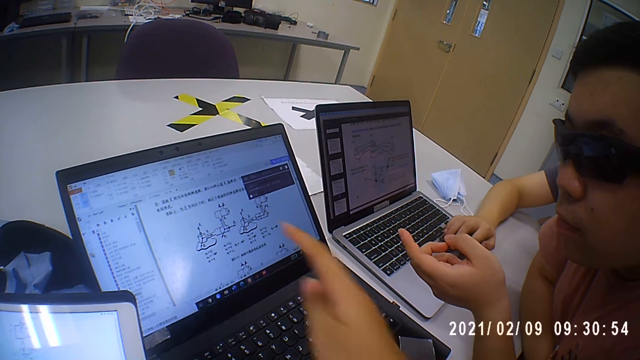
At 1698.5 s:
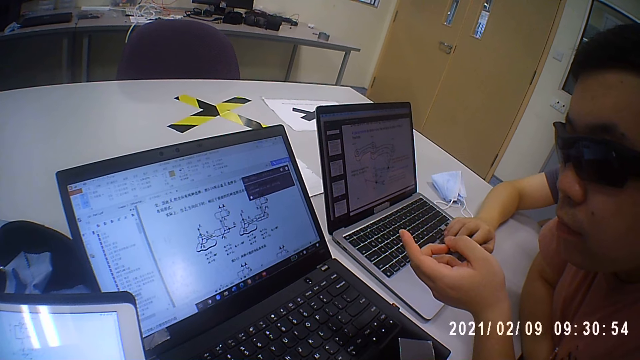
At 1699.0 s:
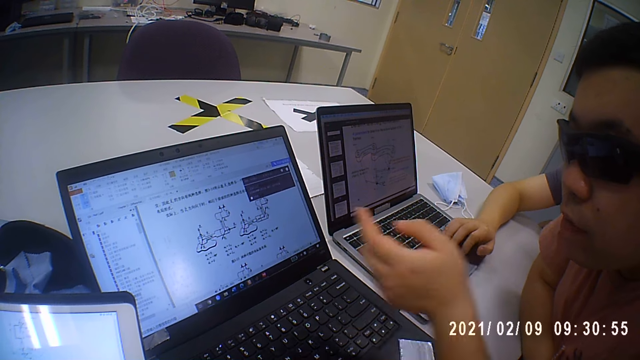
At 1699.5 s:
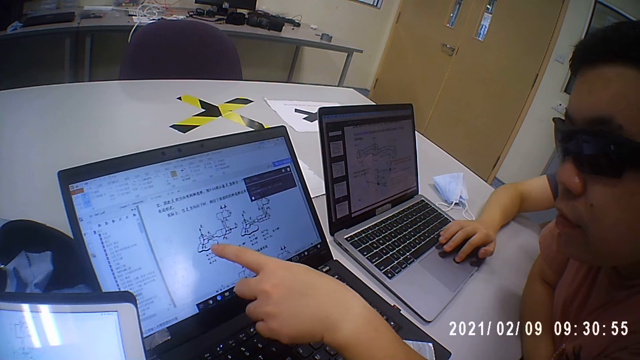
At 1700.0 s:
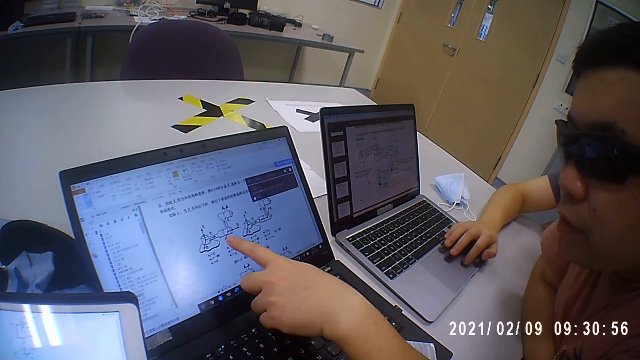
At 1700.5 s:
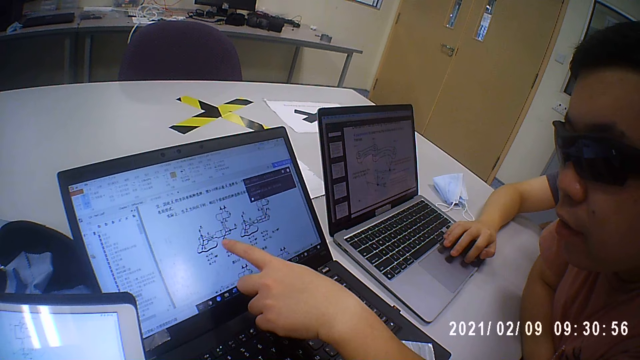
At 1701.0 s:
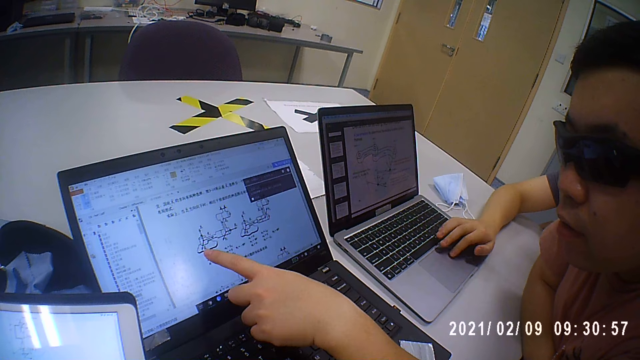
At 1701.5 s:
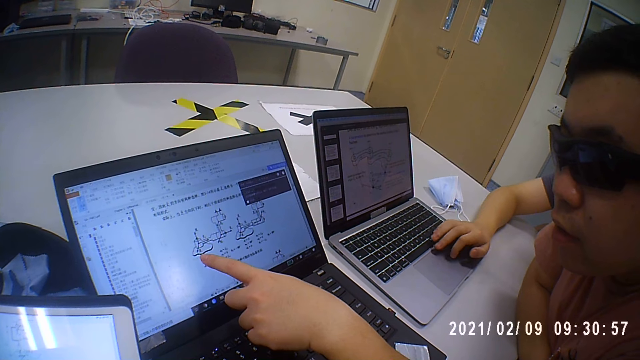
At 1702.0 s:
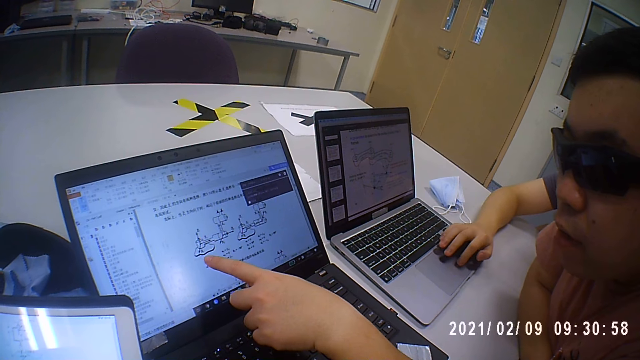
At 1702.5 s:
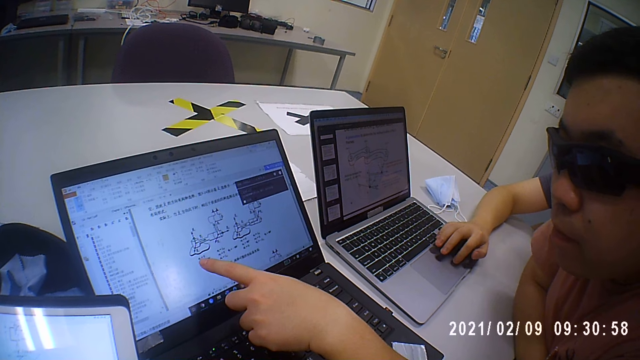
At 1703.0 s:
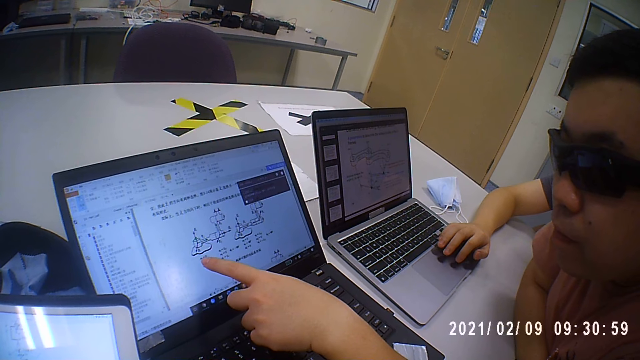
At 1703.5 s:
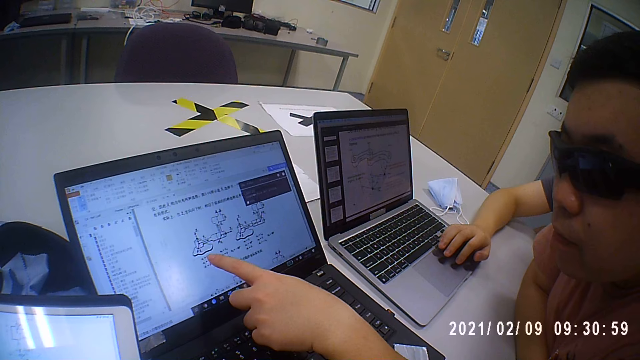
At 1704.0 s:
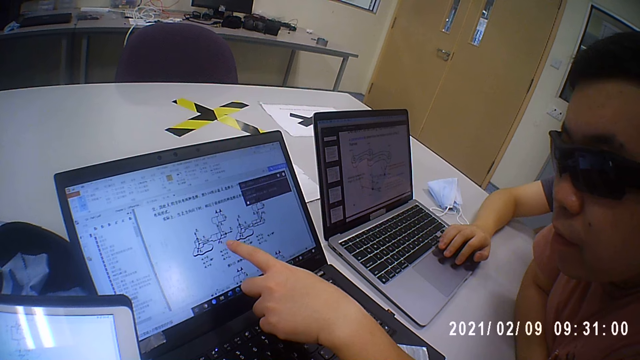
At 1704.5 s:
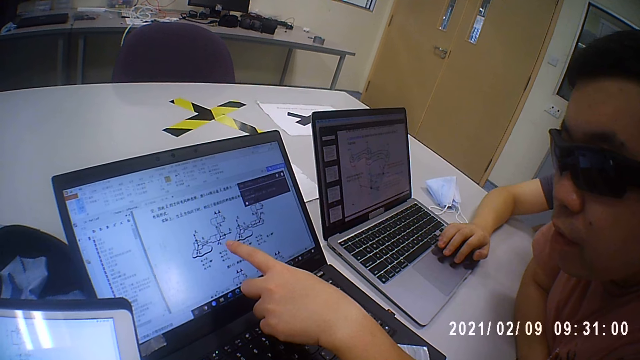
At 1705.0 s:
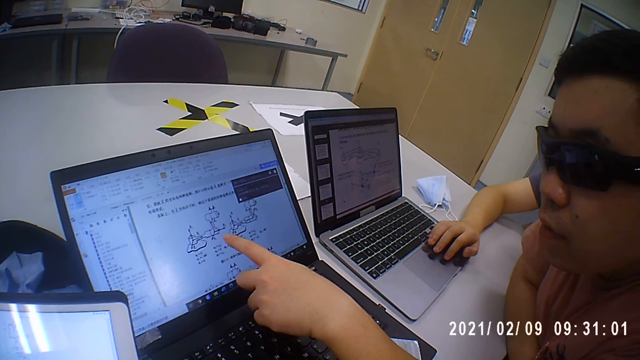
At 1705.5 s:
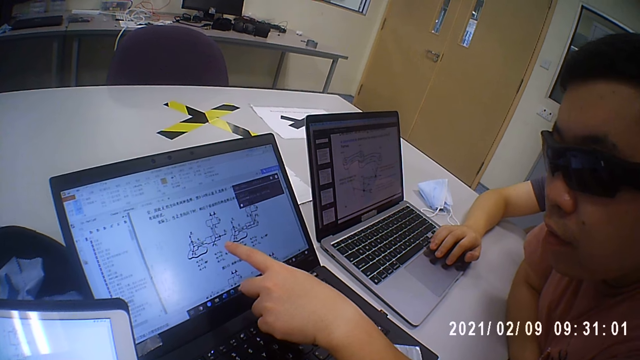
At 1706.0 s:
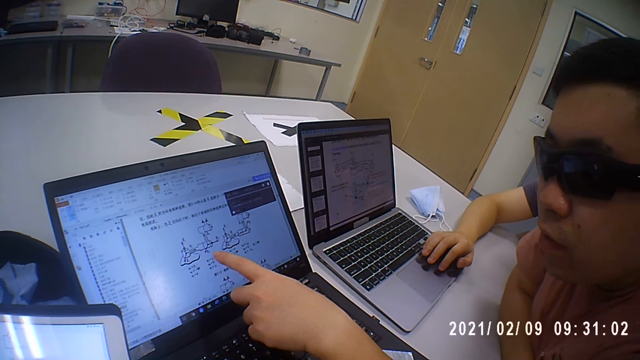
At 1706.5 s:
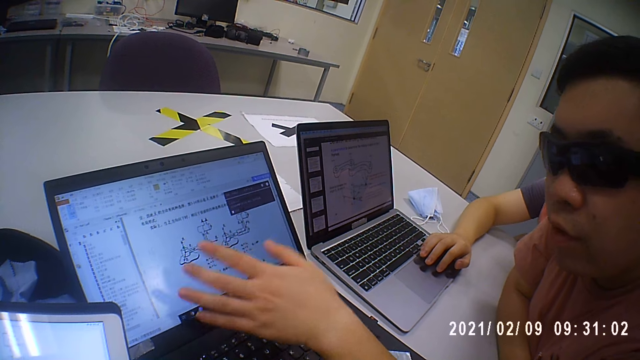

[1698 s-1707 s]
A man points at the computer screen.

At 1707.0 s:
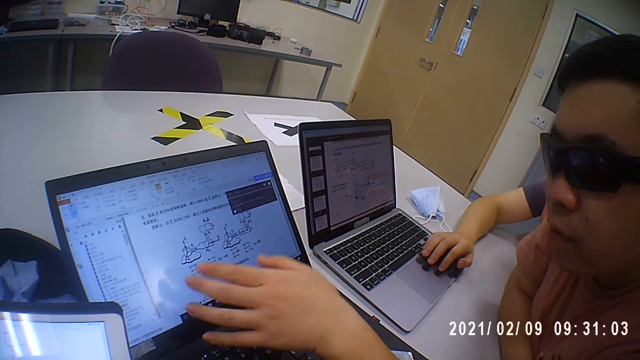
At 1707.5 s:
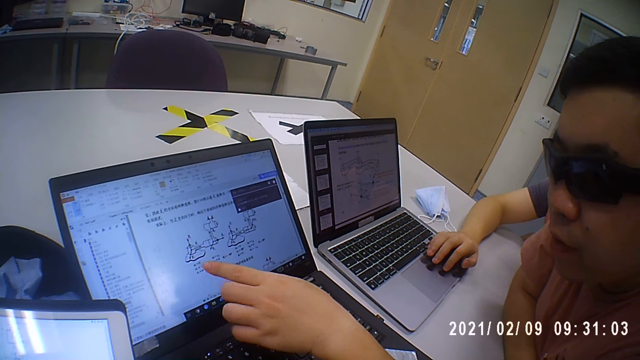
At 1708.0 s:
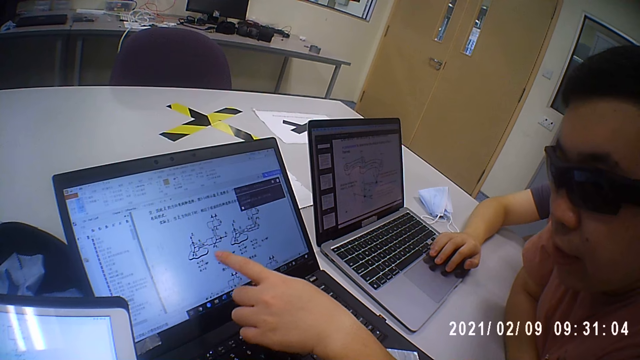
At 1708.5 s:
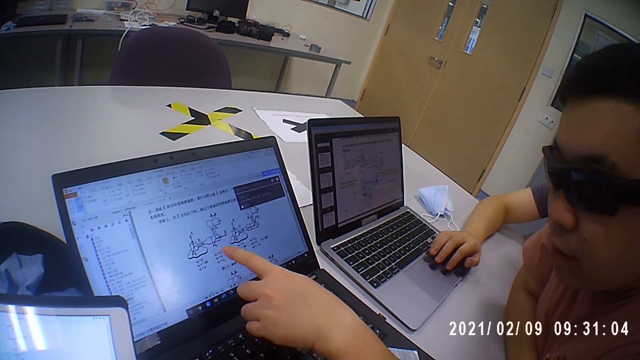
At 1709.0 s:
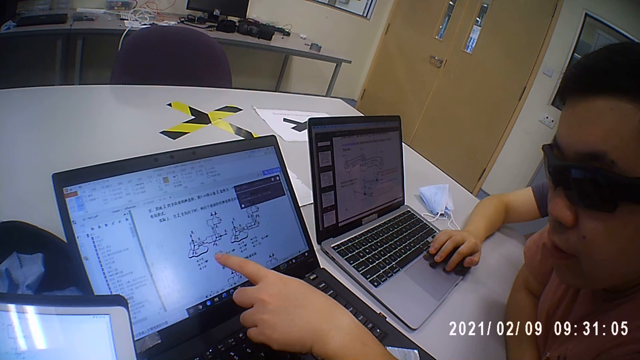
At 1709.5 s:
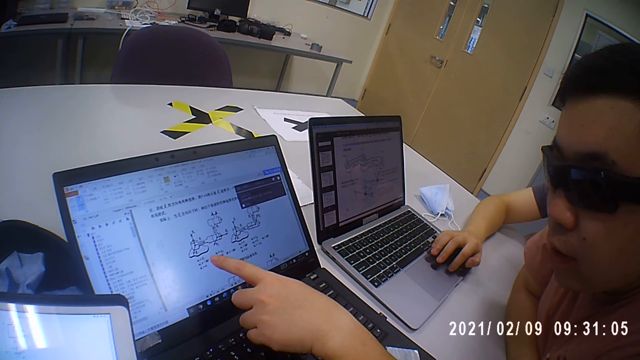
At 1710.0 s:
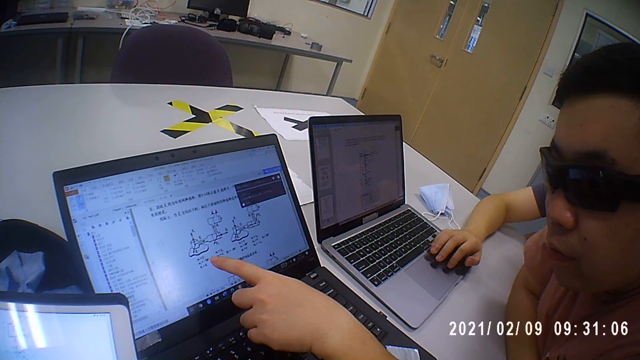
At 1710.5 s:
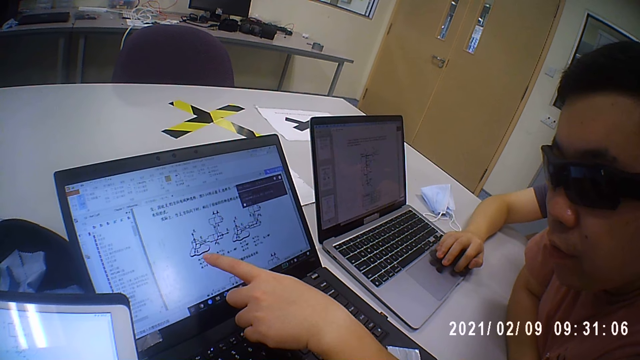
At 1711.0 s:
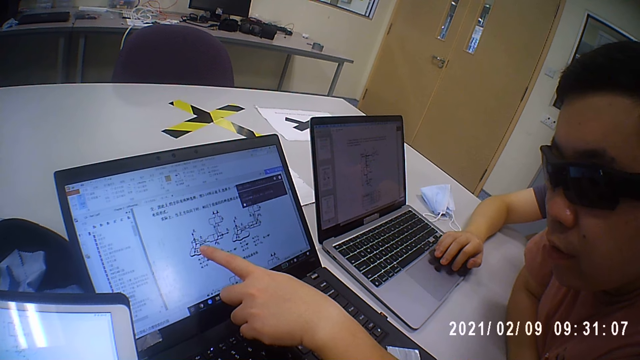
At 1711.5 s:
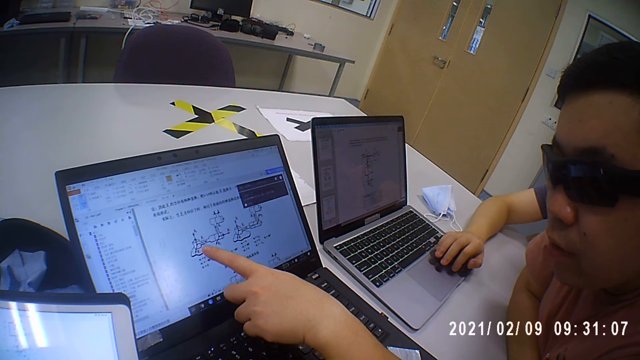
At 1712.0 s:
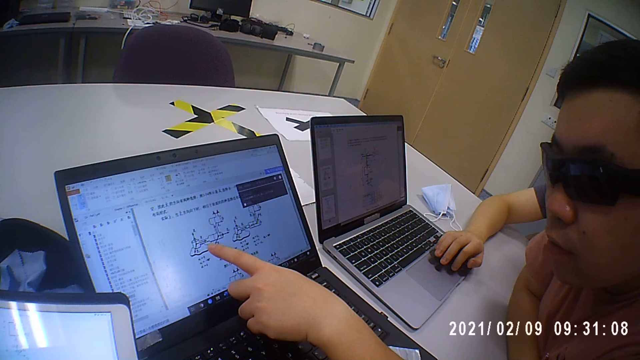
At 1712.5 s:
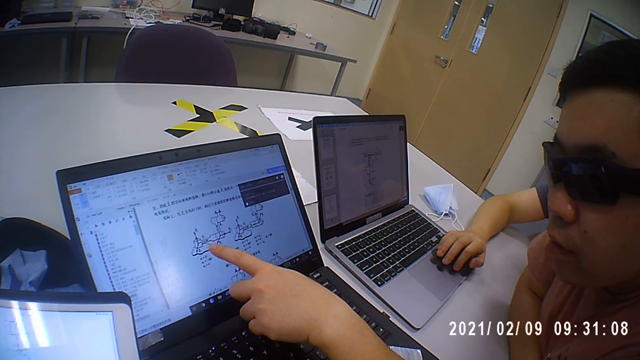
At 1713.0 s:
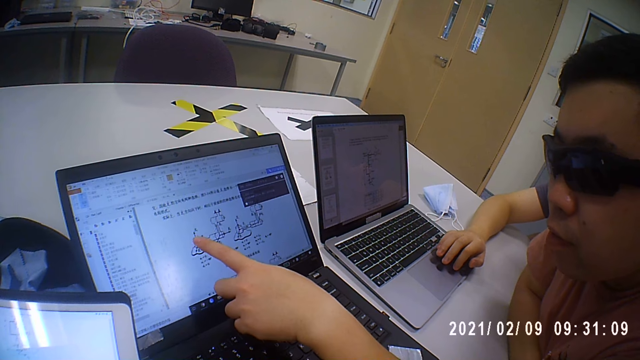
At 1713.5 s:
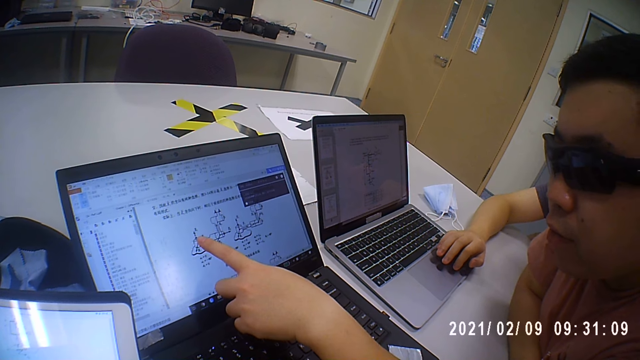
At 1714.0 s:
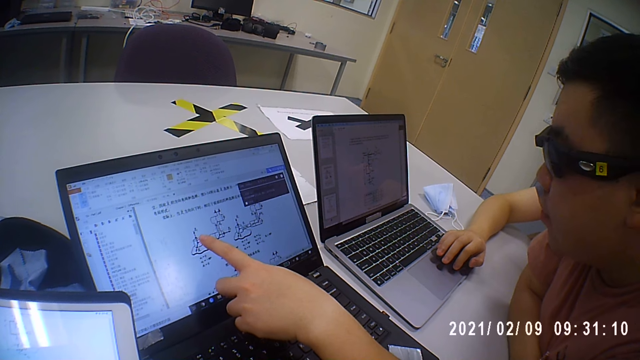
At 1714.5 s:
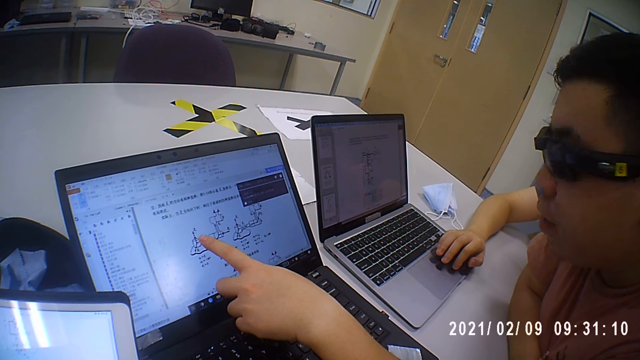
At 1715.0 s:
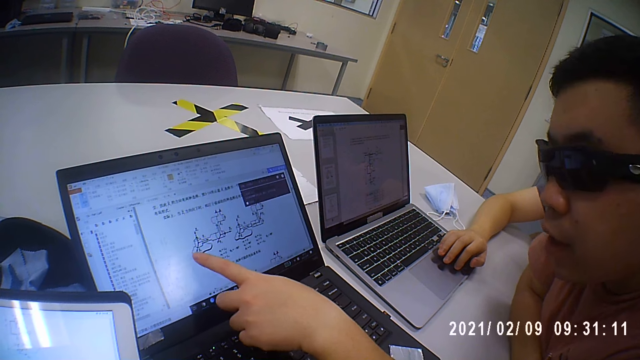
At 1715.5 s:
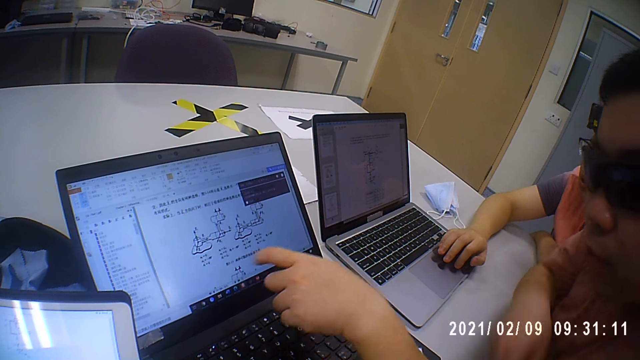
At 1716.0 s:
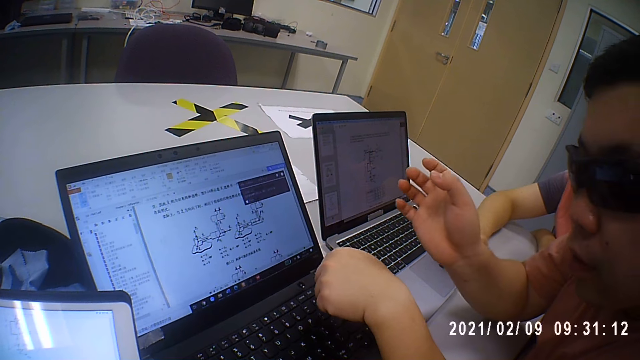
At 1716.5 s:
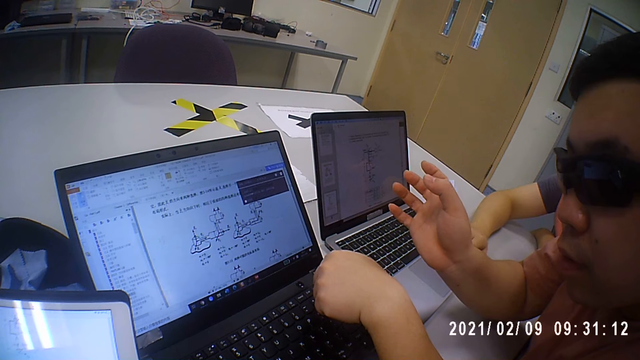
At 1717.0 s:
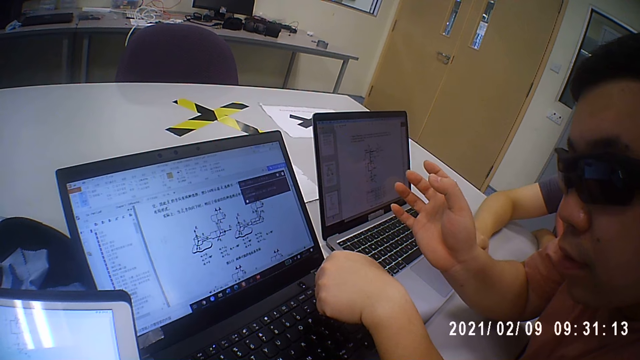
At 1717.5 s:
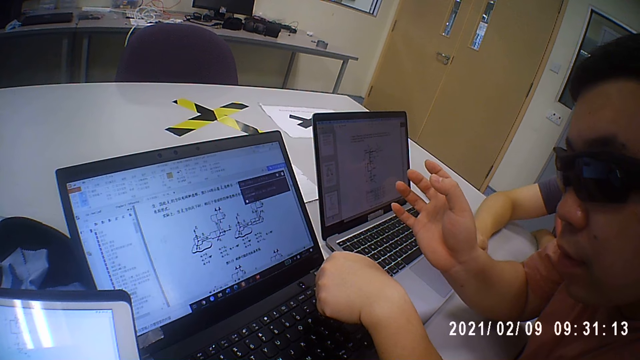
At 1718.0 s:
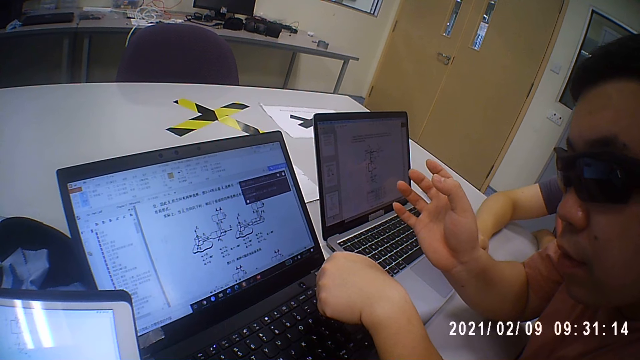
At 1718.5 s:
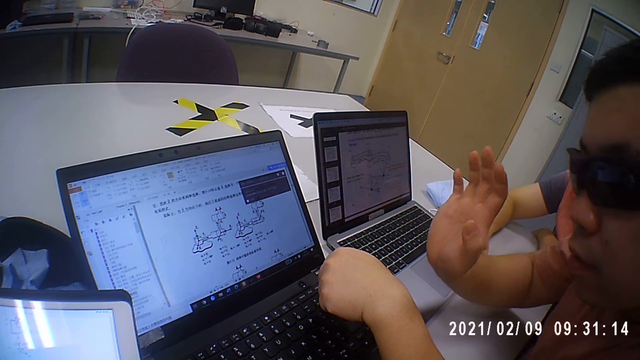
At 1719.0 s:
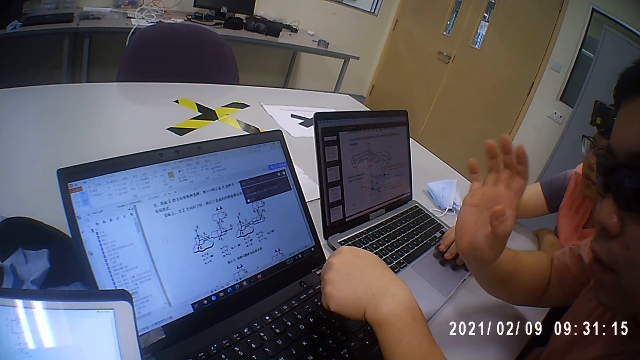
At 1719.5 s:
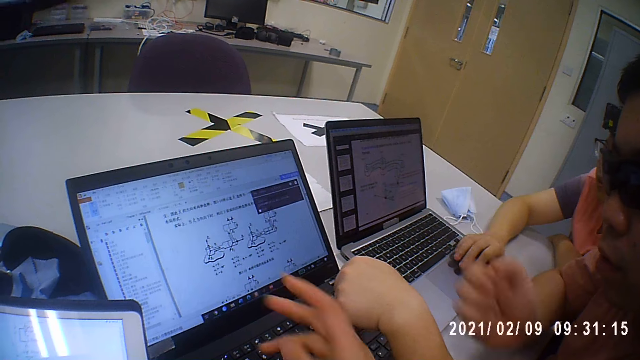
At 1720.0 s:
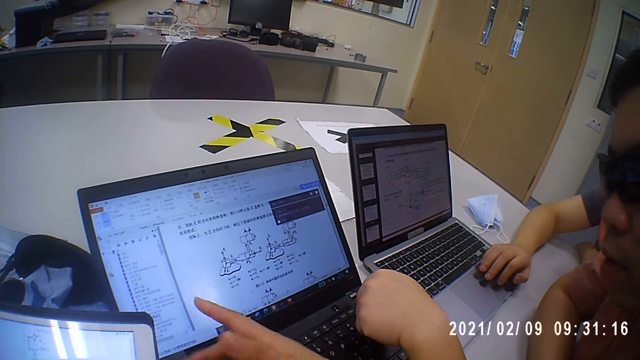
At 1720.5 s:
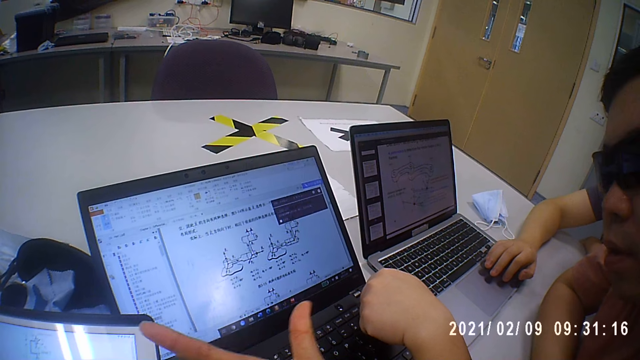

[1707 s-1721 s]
A man operates the laptop. Another man points at the computer screen, talks and moves his hand. The camera wearer moves the hand.
